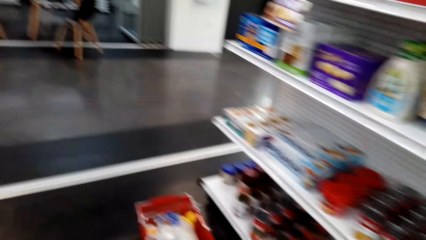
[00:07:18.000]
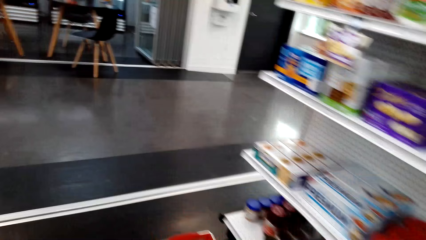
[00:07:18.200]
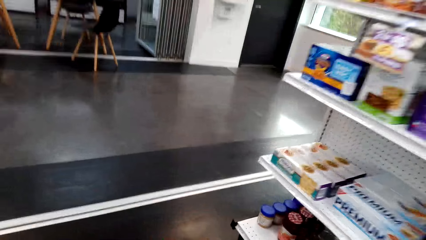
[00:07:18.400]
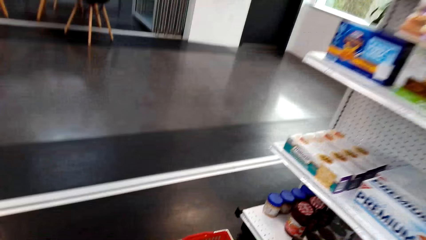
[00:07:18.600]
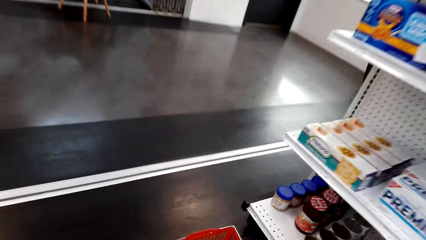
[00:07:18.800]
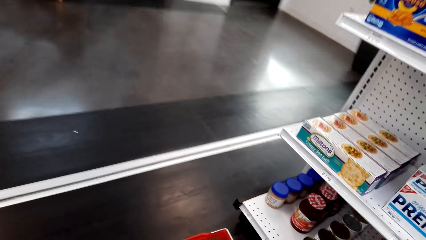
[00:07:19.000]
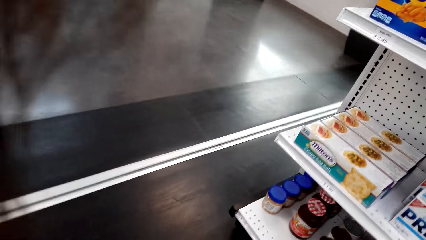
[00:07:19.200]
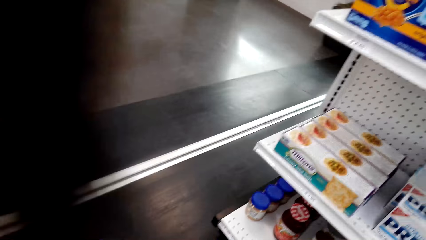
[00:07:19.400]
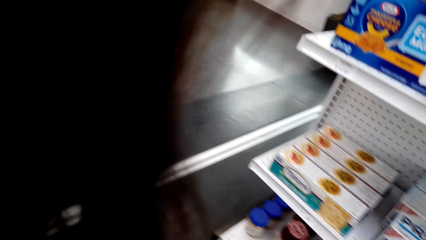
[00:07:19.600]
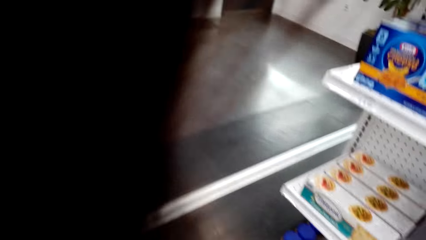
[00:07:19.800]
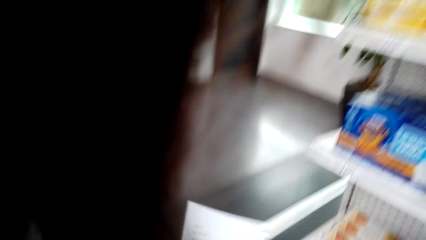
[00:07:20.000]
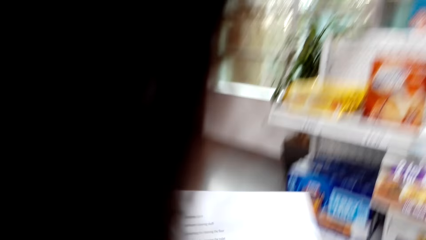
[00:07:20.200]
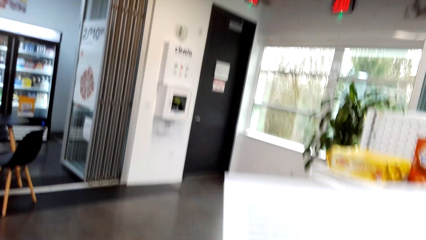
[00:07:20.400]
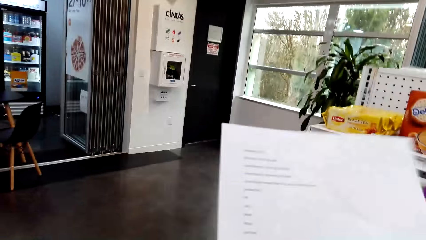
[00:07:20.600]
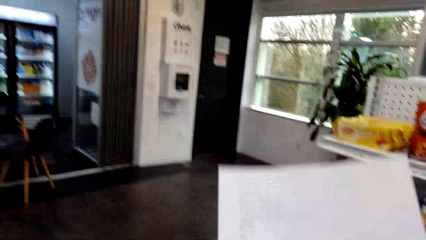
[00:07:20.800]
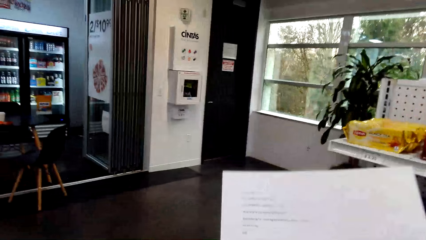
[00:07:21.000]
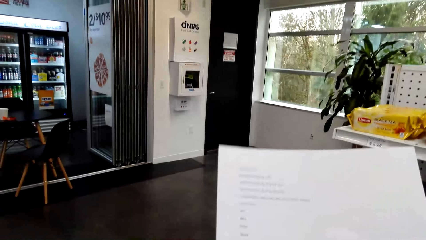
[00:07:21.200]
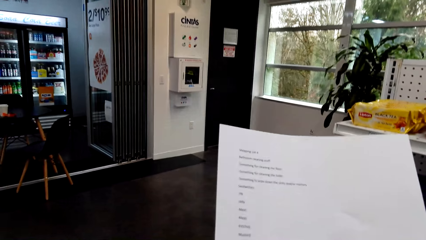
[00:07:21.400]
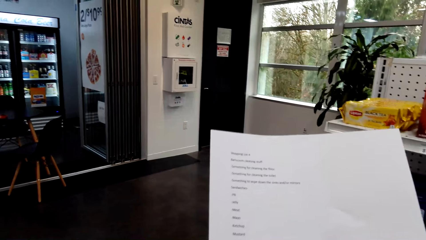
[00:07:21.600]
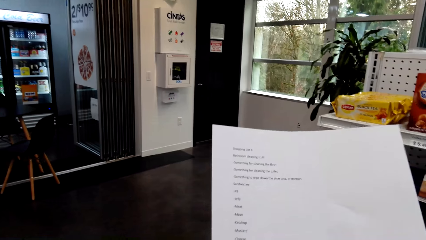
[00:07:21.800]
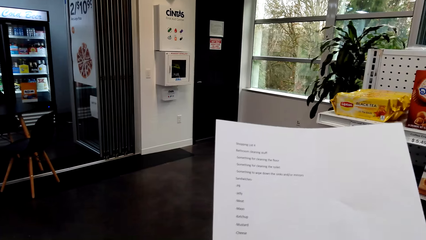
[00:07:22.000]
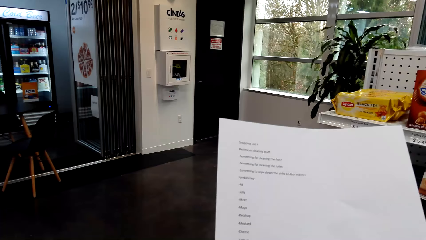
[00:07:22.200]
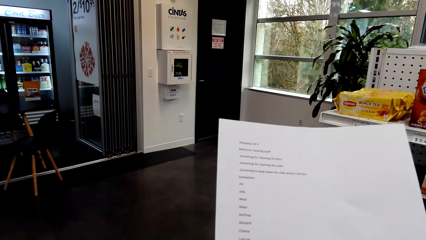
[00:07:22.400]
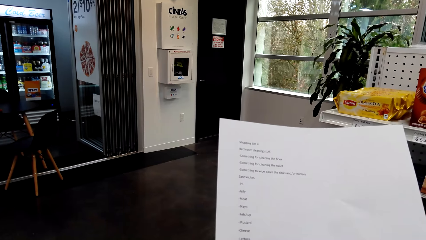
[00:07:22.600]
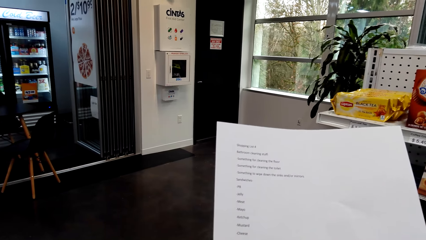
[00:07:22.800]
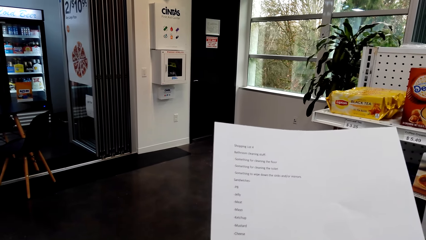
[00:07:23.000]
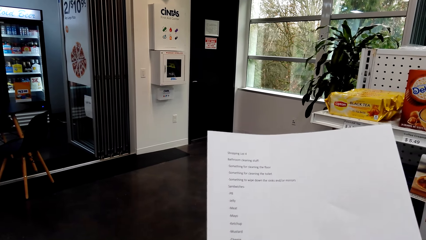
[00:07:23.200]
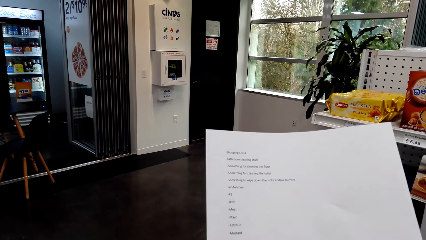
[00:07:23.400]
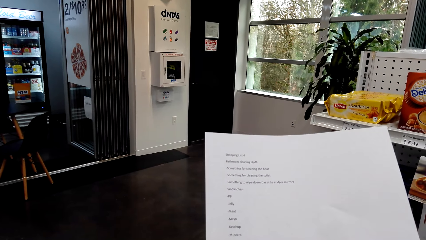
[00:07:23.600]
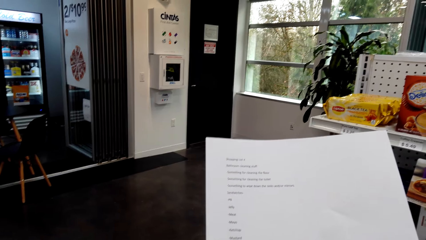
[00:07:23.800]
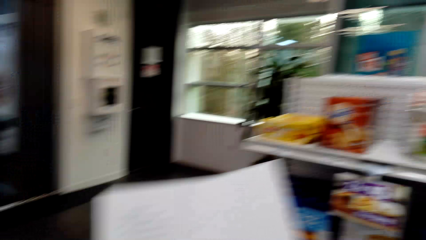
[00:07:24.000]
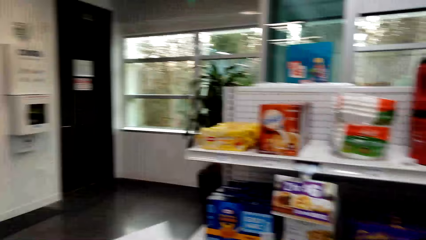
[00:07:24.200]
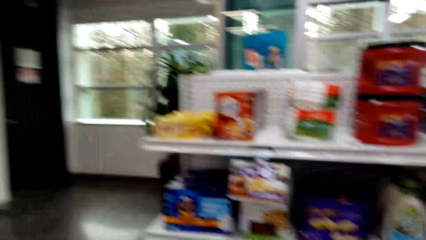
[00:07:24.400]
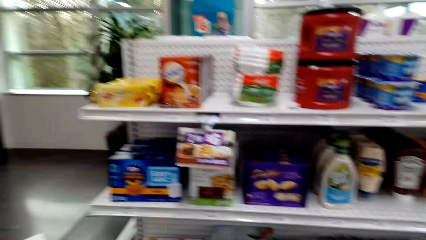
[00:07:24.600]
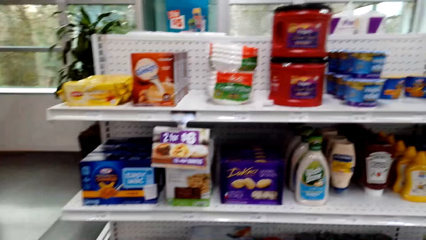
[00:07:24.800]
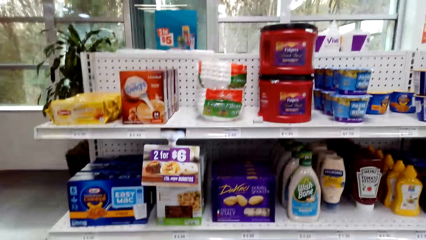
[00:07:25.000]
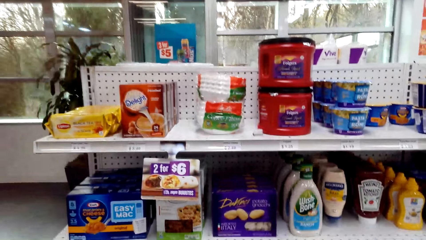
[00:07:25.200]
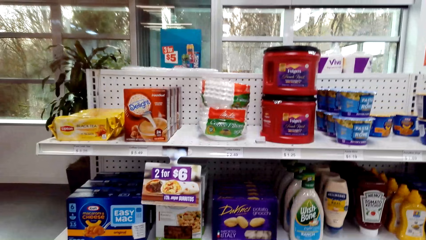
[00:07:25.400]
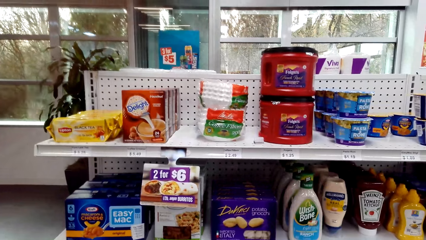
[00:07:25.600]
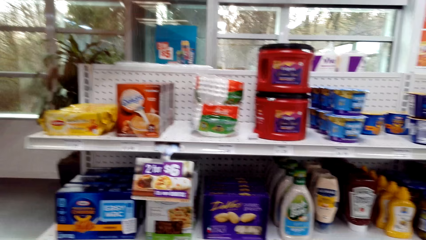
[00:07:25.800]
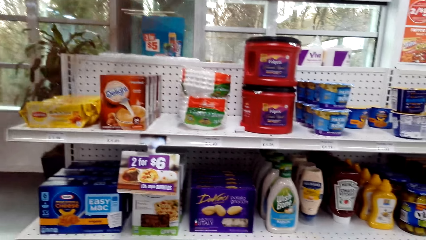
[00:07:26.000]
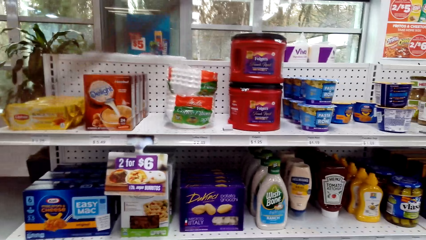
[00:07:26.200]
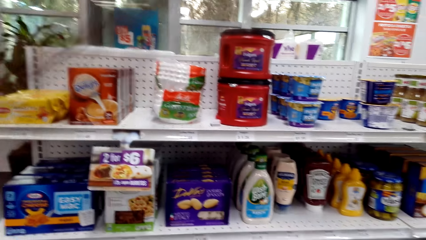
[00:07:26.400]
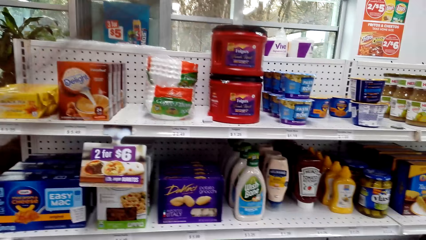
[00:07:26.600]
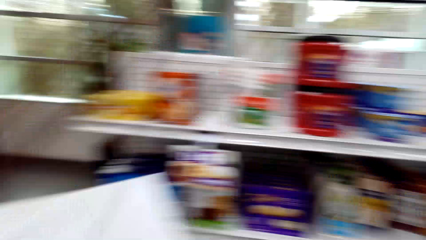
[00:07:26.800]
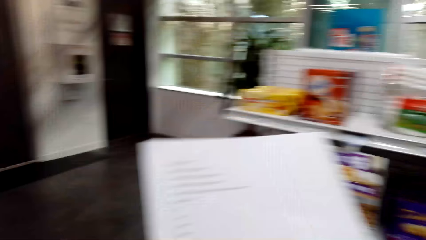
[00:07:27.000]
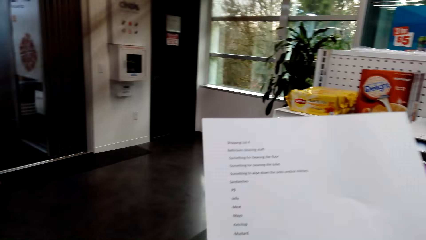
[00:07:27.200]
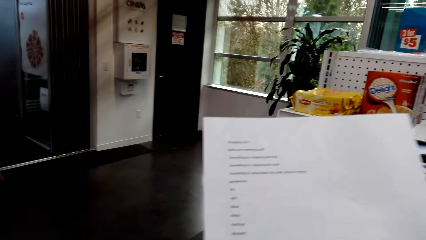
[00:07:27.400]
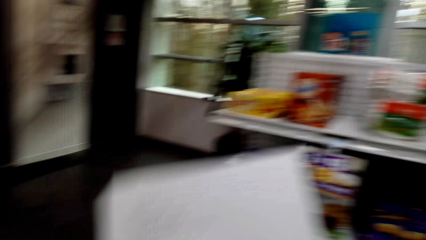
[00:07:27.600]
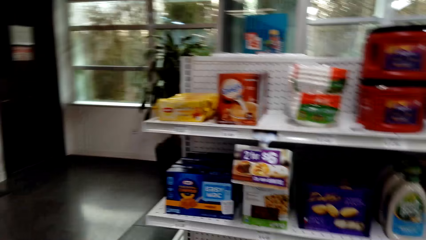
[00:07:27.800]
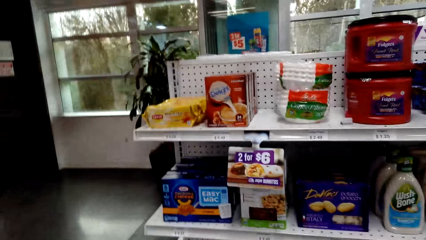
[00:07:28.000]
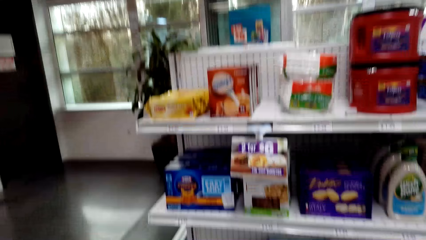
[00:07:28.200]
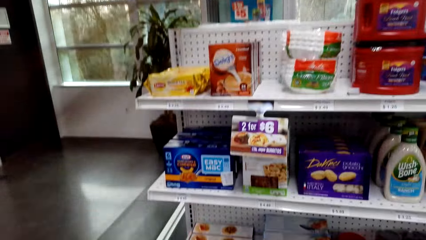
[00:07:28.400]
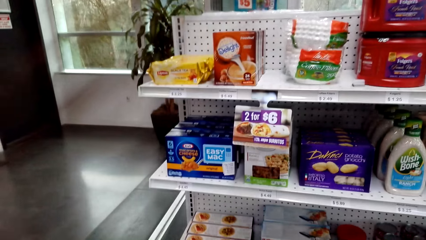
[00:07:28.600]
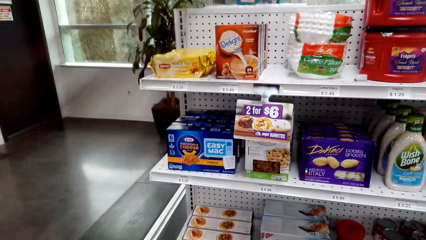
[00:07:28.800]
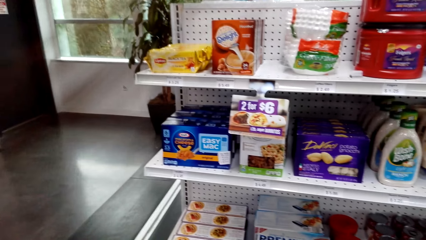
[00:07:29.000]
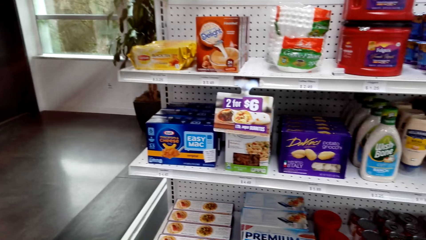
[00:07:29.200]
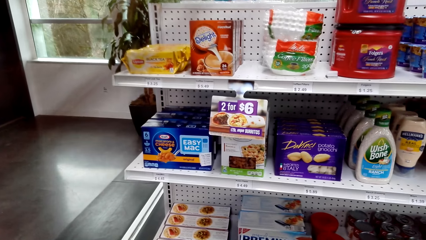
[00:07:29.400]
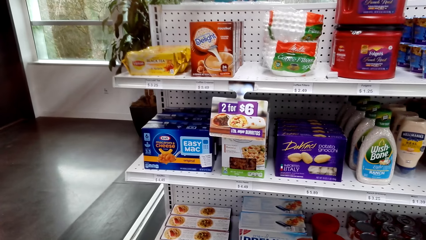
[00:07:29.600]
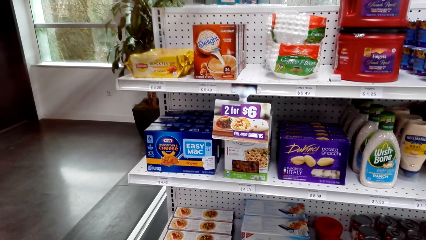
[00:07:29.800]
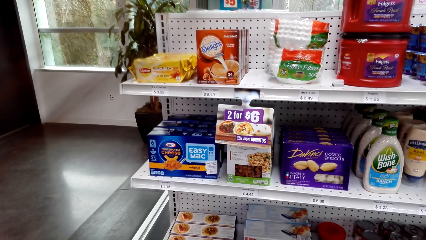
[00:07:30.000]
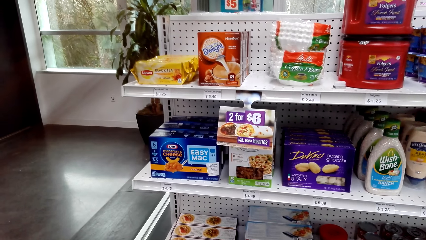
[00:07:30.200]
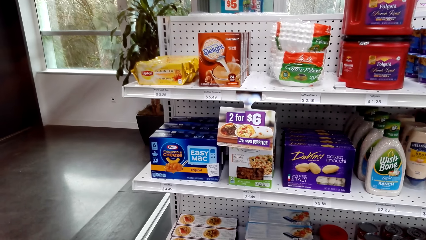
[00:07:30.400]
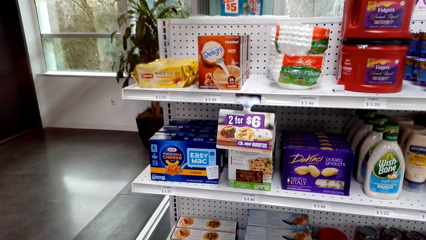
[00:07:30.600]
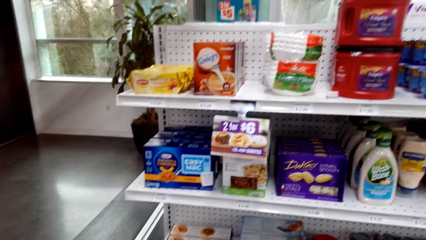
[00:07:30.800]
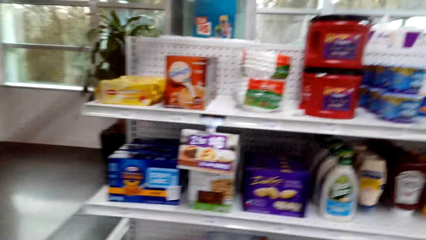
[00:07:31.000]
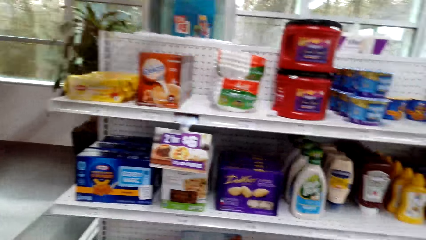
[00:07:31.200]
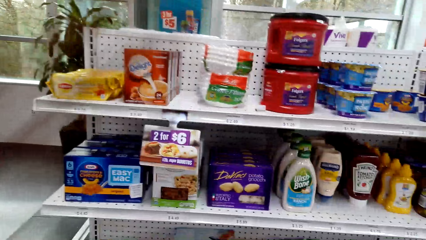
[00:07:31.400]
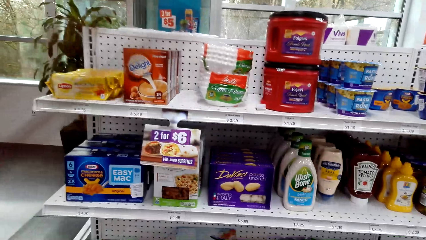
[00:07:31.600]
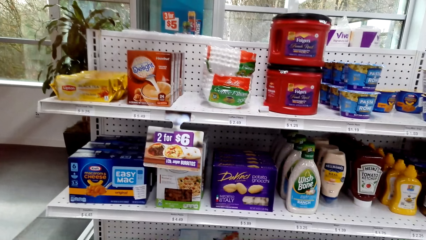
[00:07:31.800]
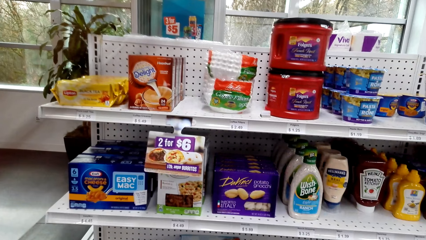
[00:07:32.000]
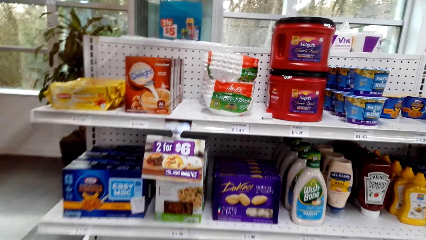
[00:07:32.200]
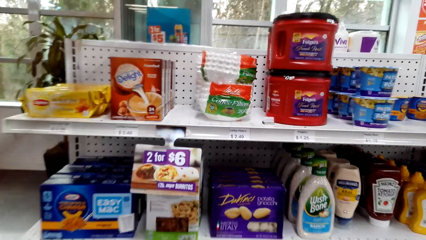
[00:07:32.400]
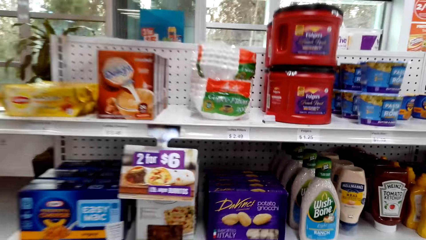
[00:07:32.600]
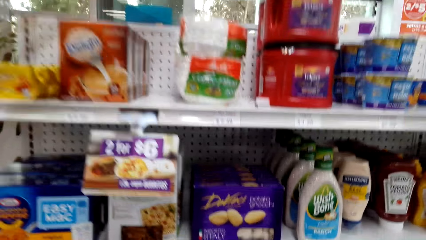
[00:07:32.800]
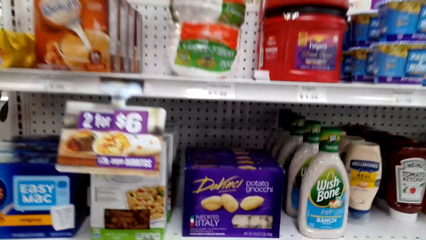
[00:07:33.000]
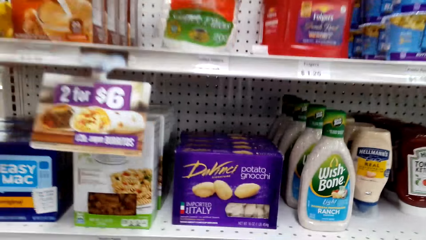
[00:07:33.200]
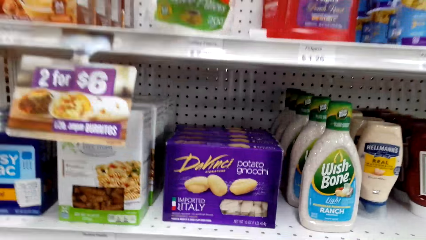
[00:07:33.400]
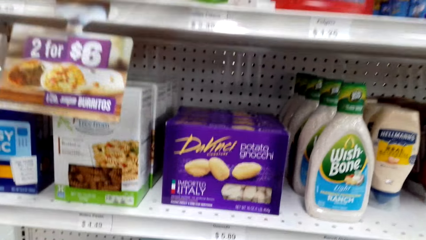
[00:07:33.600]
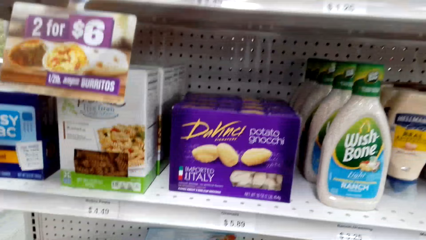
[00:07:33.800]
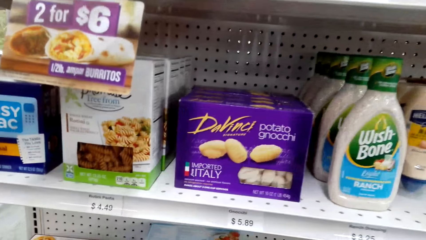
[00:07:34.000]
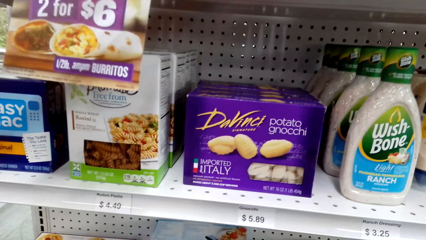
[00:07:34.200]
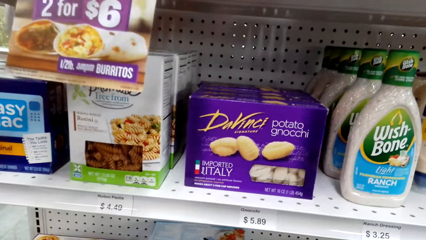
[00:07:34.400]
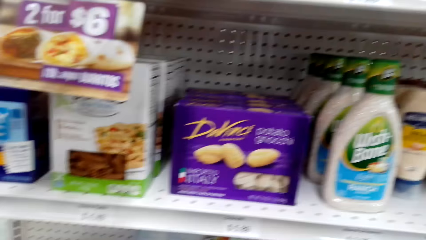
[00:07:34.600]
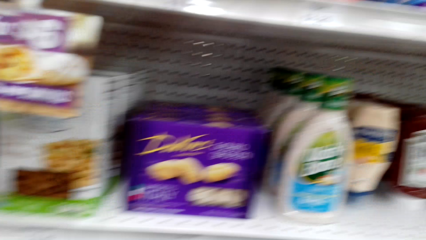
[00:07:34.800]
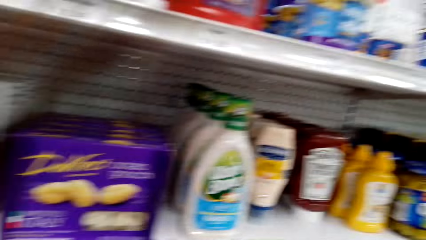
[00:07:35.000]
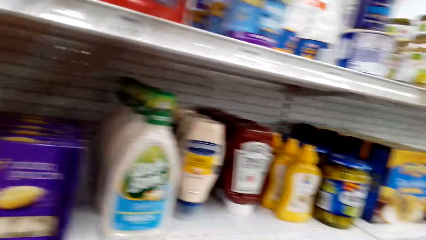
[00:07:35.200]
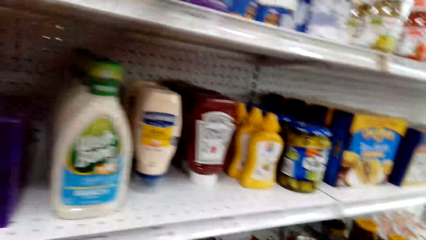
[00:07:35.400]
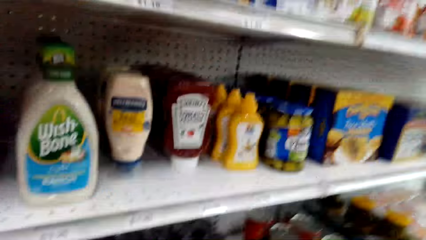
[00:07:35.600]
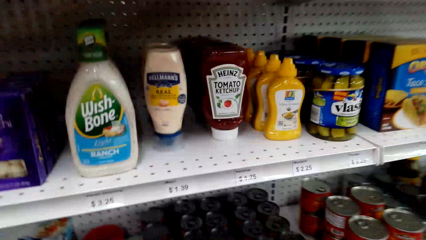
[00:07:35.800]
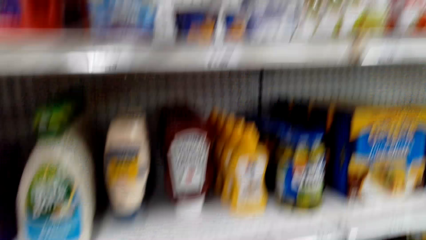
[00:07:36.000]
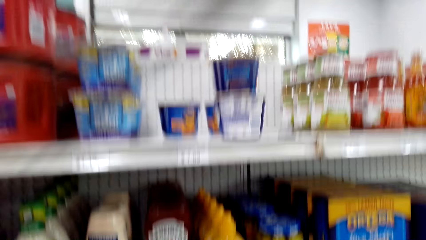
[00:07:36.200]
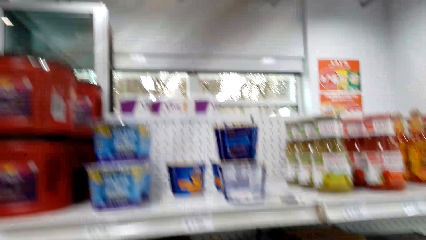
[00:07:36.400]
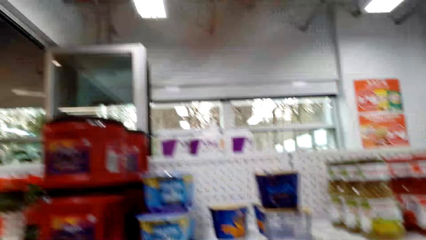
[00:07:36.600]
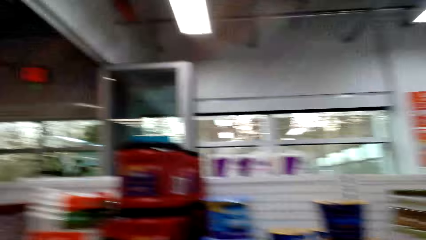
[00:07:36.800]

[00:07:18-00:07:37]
The camera wearer walks beside the shelf. They put the ginger curry in the basket. They look at the shopping list. They look at the items on the shelf. They look at the shopping list. They look at the items on the shelf. They look around the shelf.
